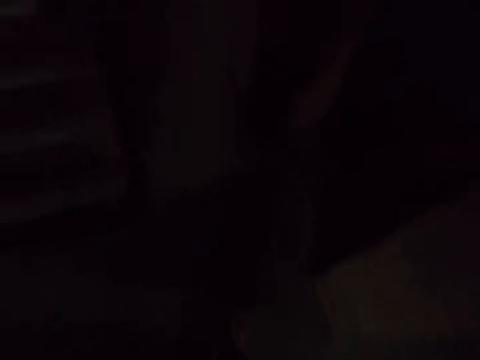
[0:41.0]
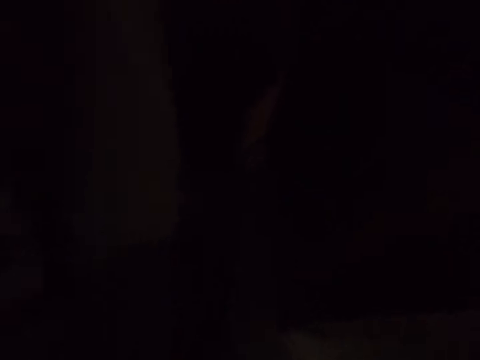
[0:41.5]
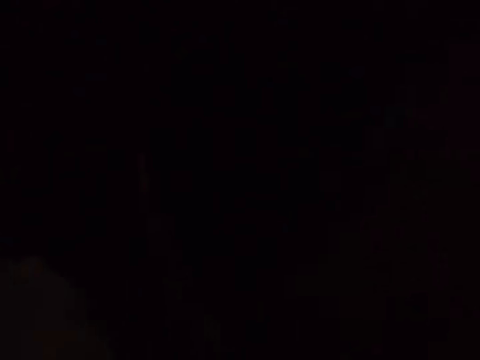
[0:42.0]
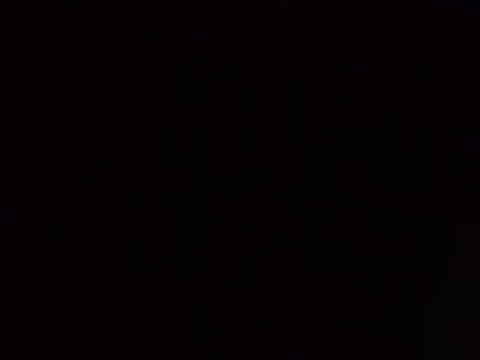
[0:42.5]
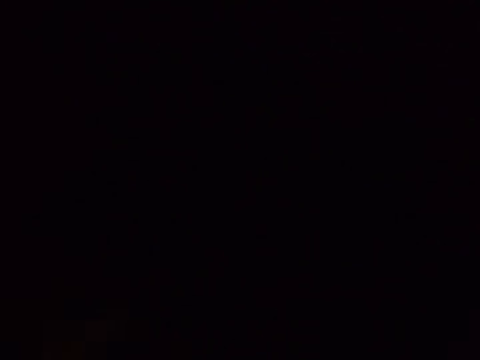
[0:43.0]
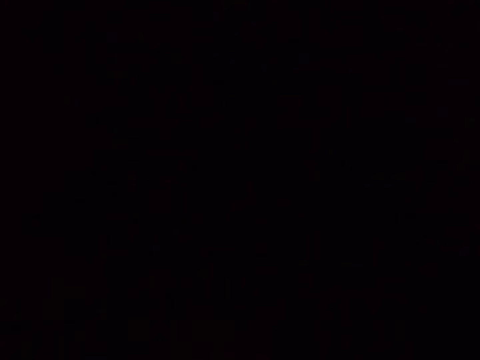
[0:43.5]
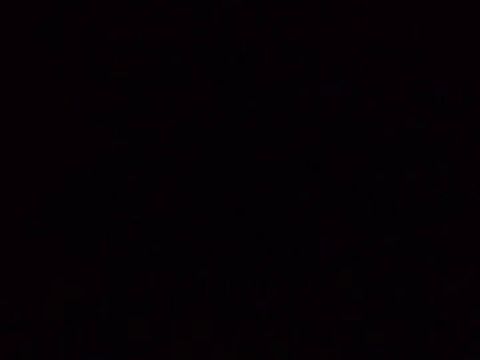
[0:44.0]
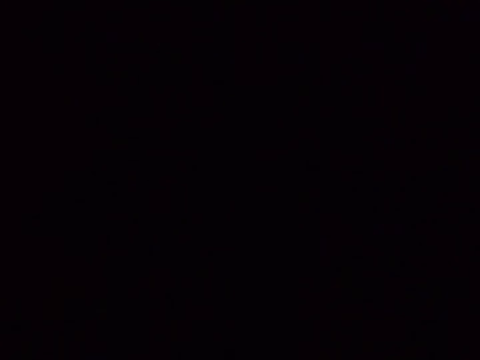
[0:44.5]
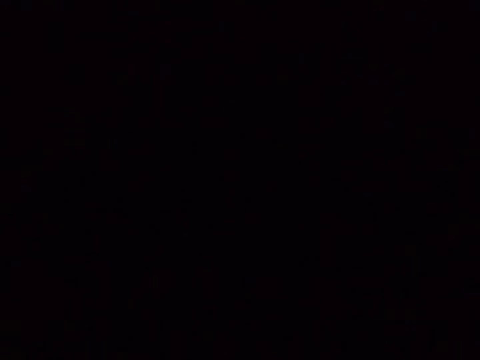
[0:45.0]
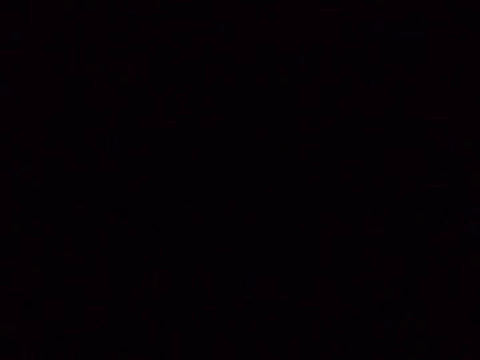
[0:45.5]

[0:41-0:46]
The camera wearer moves.

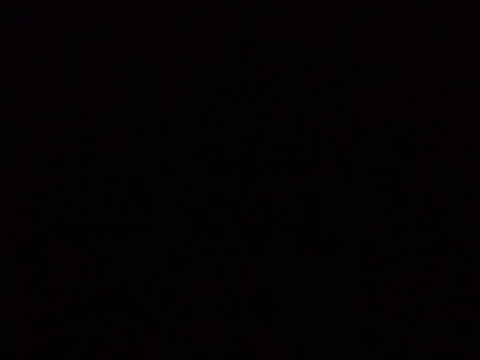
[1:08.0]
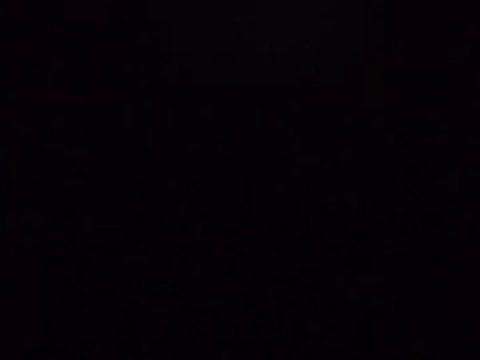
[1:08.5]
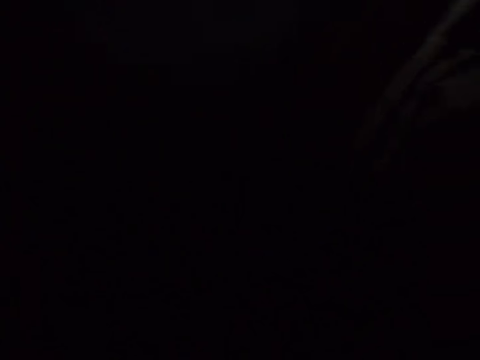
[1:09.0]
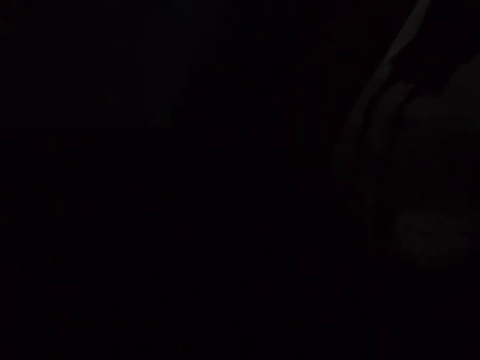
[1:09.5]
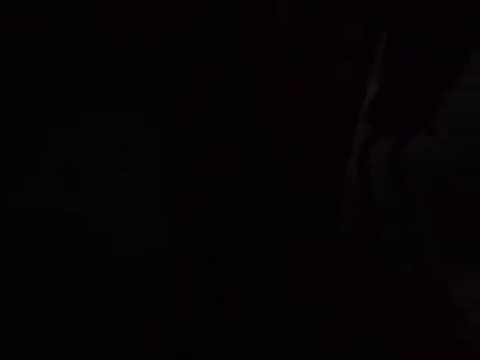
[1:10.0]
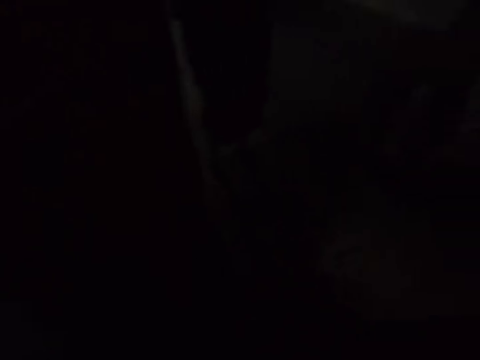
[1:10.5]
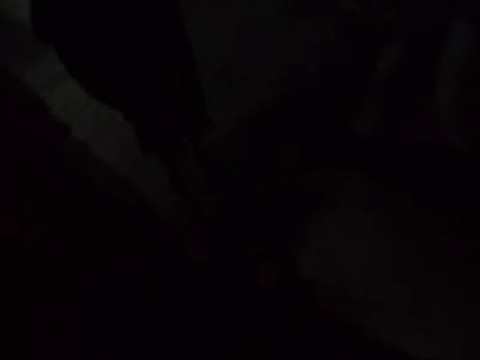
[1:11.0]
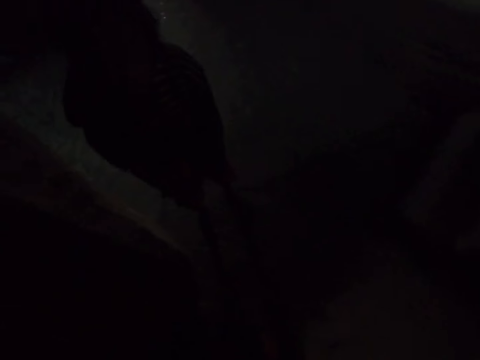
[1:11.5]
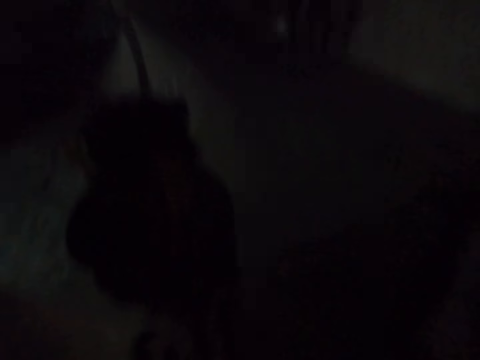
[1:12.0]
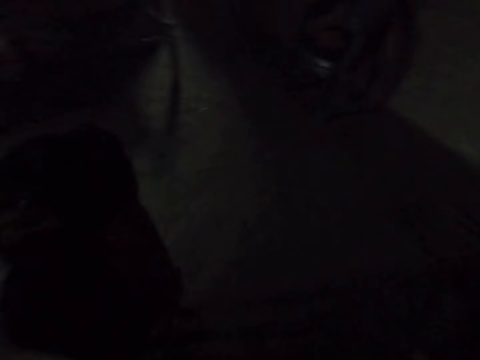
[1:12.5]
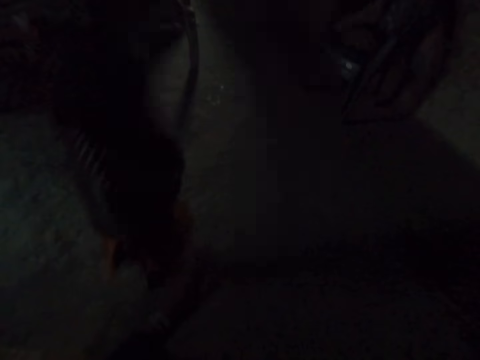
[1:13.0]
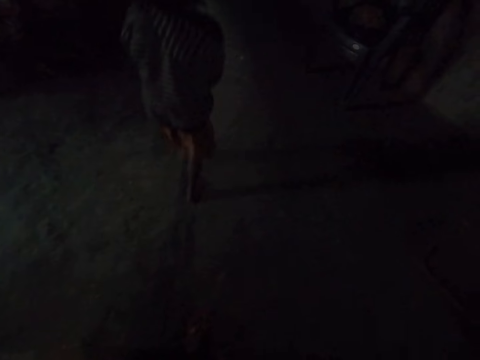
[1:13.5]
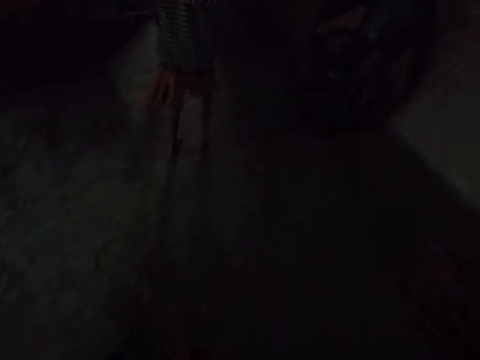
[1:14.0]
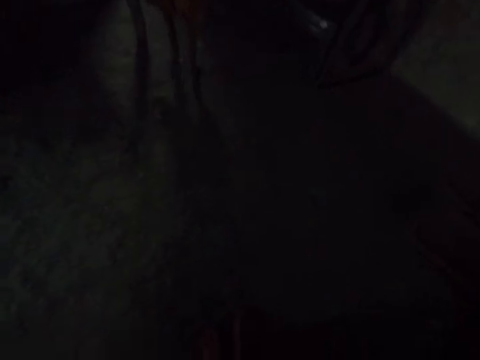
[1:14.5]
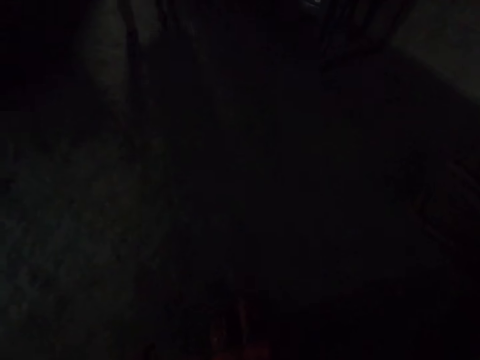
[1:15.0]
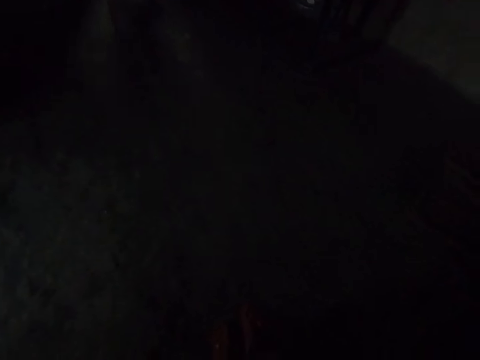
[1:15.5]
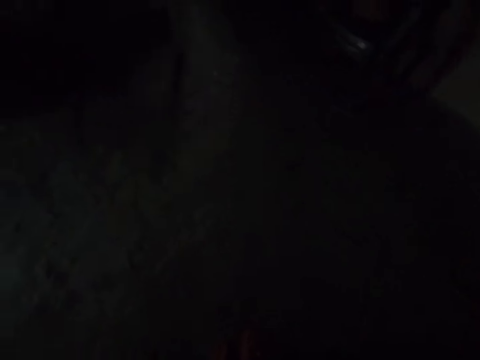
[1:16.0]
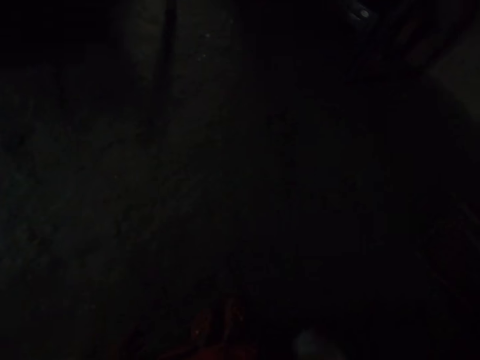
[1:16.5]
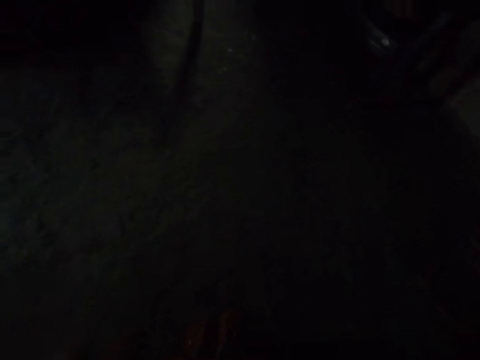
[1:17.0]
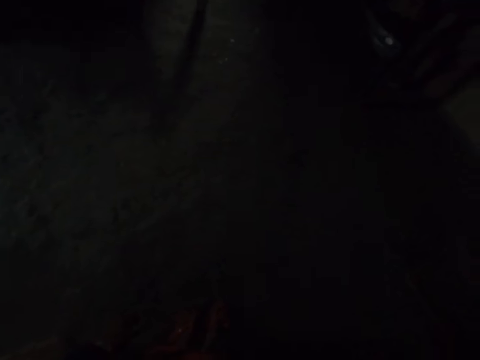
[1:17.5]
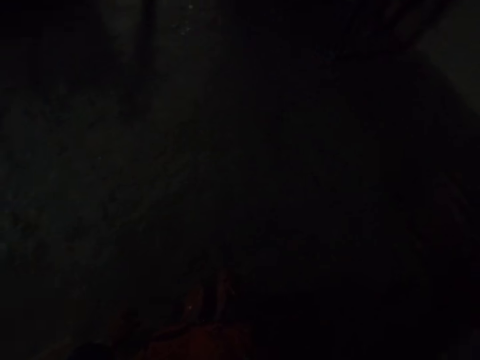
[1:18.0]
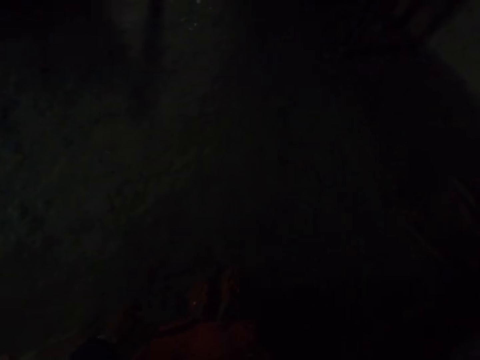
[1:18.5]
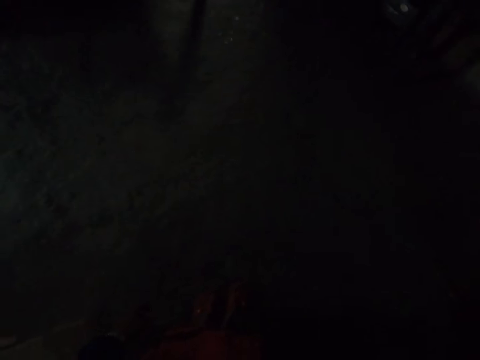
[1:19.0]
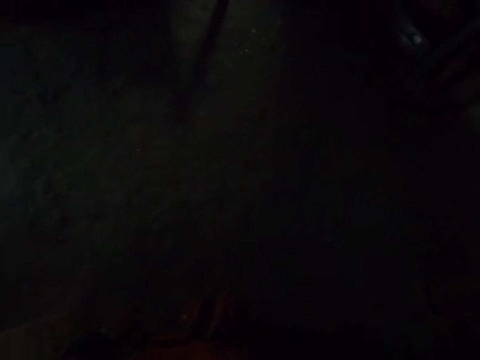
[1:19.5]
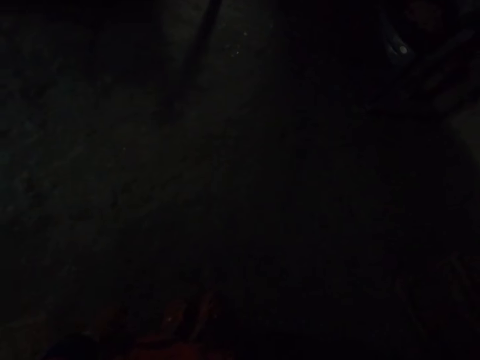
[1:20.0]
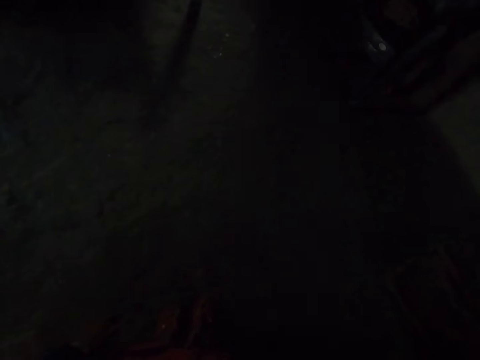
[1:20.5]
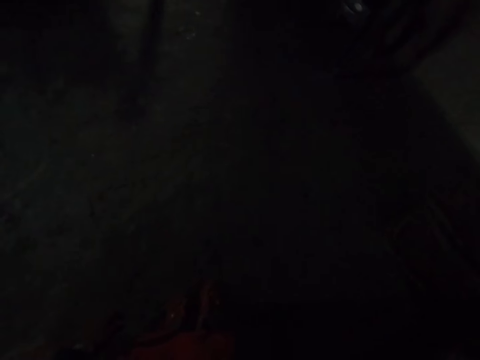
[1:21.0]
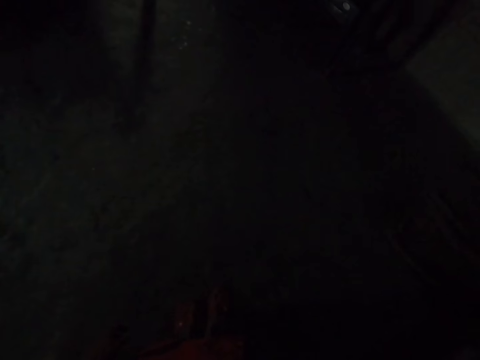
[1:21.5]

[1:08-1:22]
The camera wearer talks. A child walks around. The camera wearer looks around.

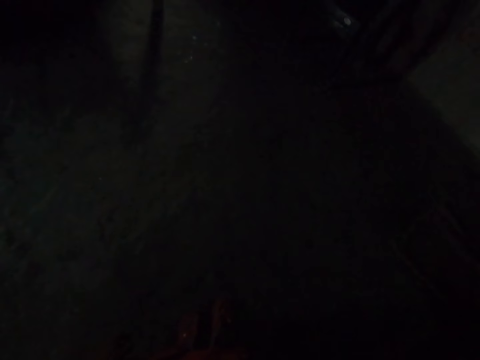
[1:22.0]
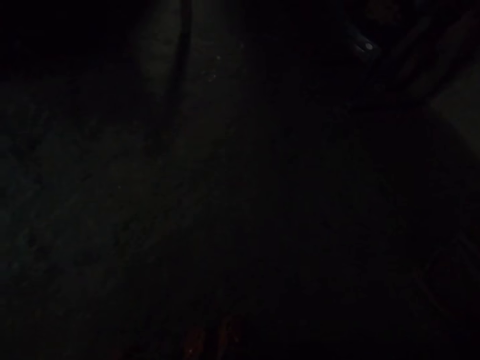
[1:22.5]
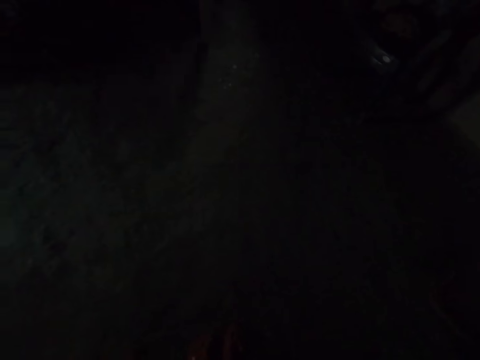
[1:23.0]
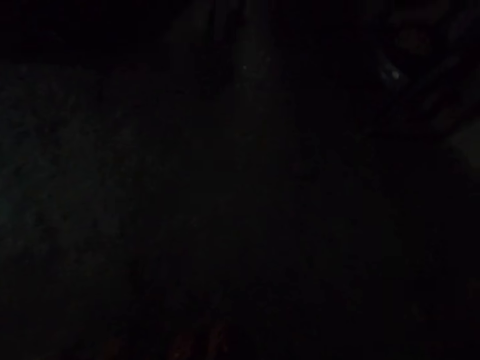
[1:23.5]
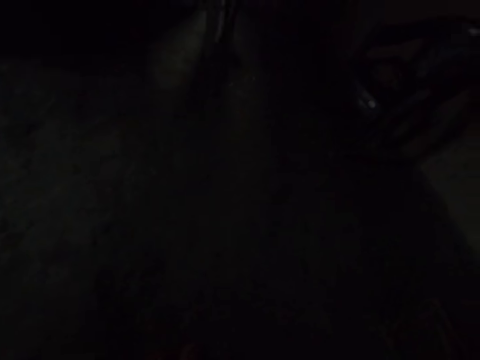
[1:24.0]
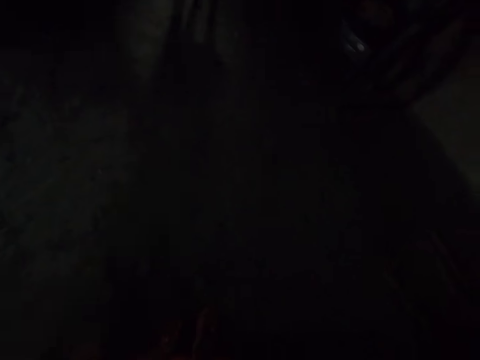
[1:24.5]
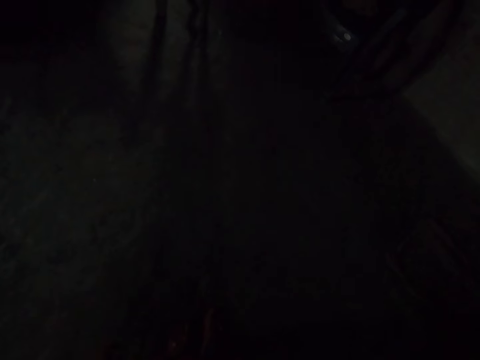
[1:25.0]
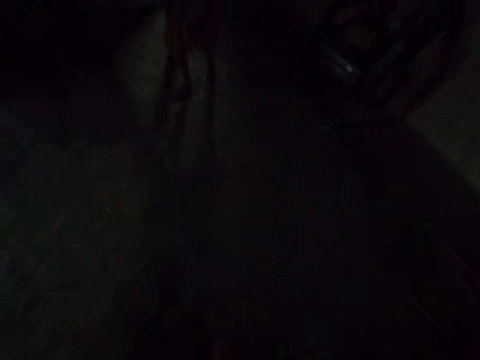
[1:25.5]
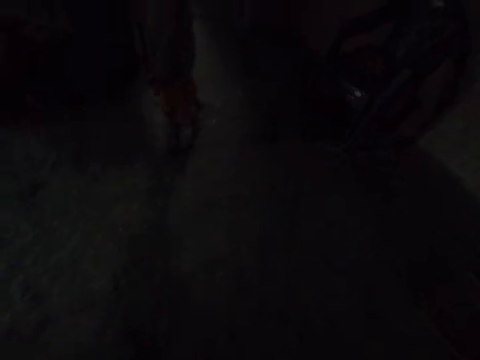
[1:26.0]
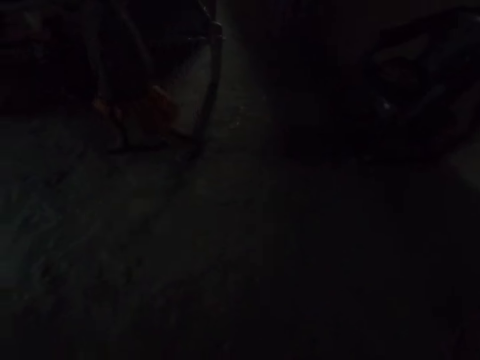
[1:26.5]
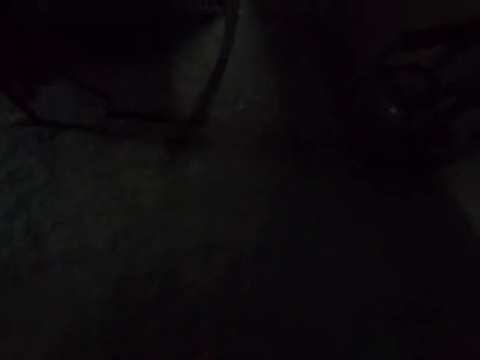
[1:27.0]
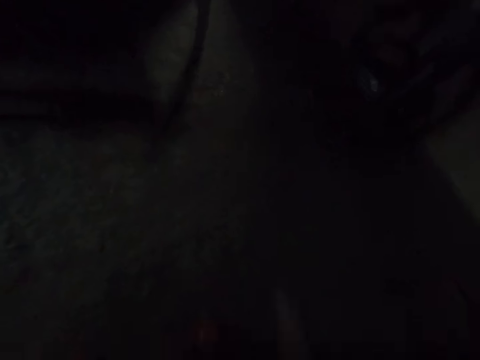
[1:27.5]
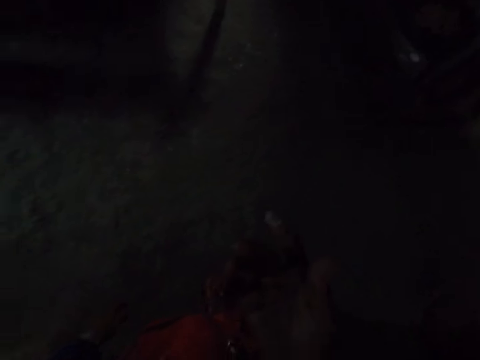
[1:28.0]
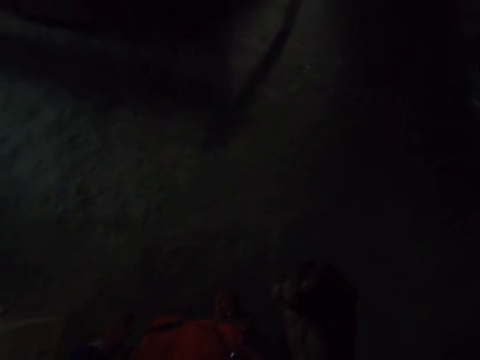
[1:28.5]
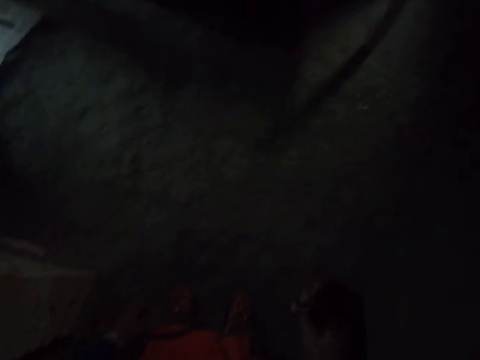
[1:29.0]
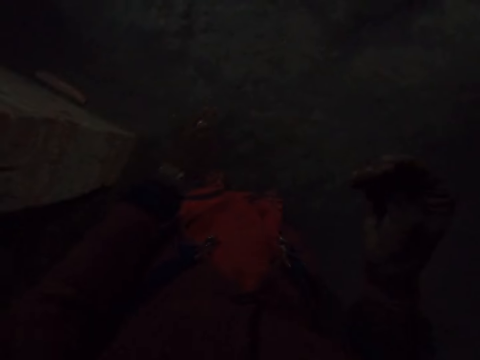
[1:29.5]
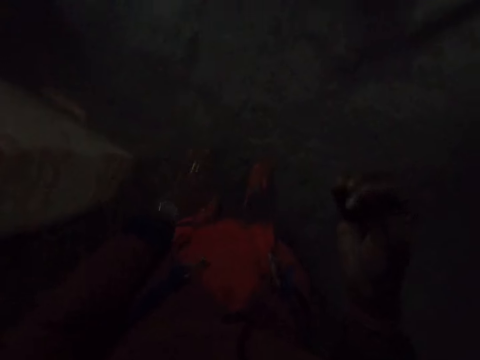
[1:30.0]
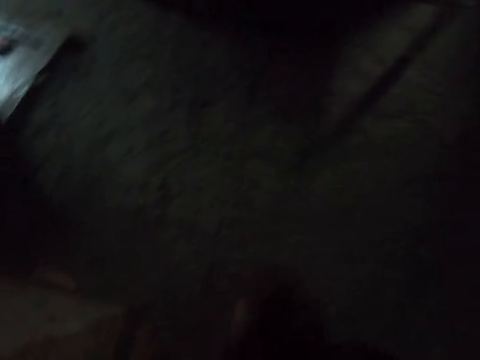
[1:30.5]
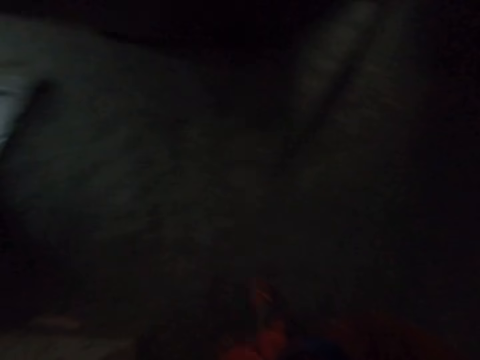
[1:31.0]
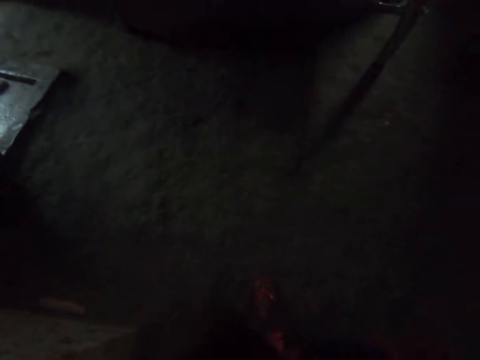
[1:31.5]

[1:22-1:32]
A child walks around. The camera wearer looks around. They hold a cloth.
